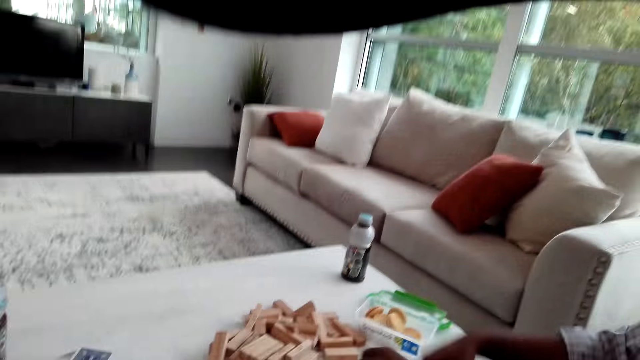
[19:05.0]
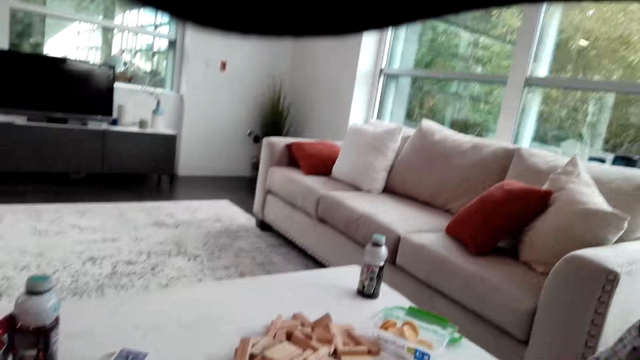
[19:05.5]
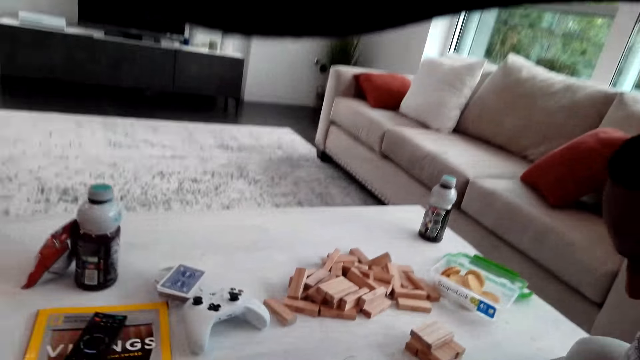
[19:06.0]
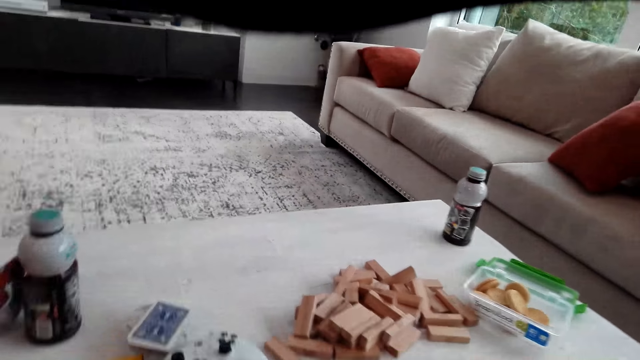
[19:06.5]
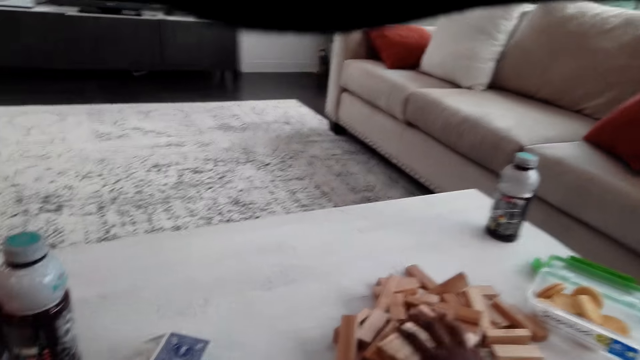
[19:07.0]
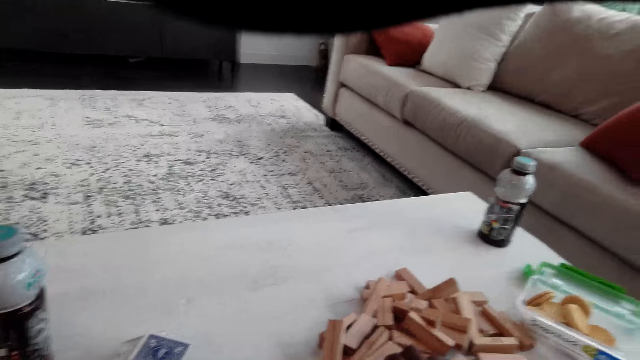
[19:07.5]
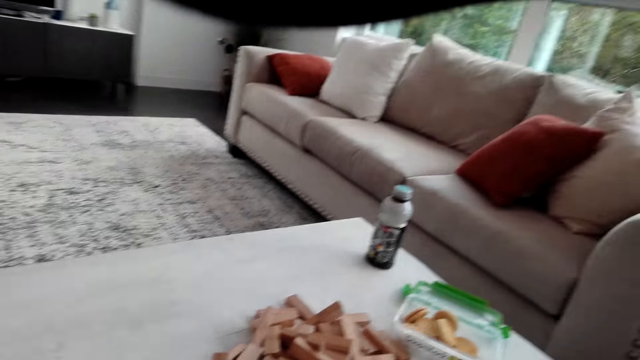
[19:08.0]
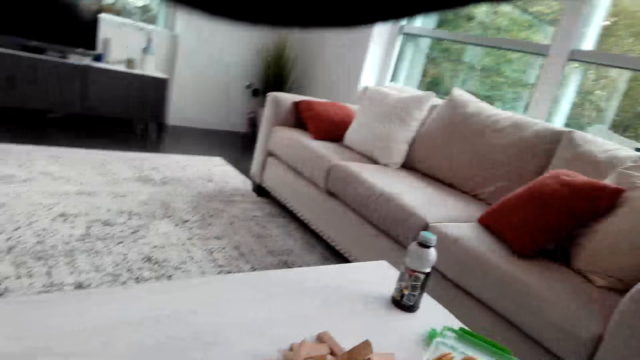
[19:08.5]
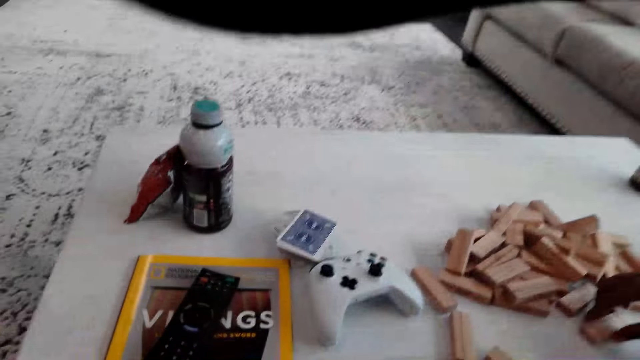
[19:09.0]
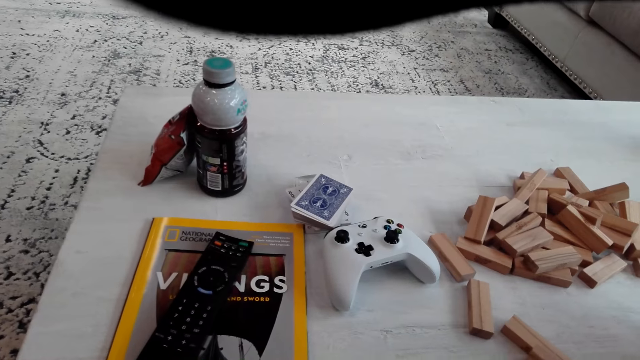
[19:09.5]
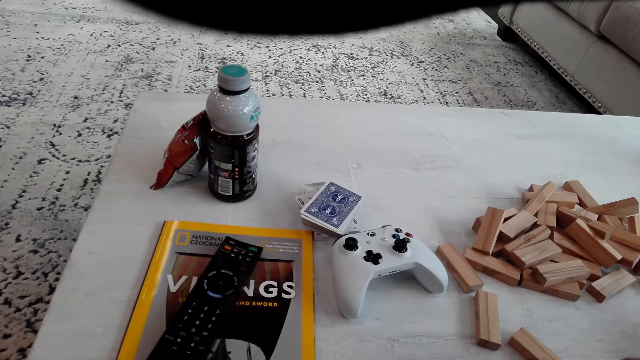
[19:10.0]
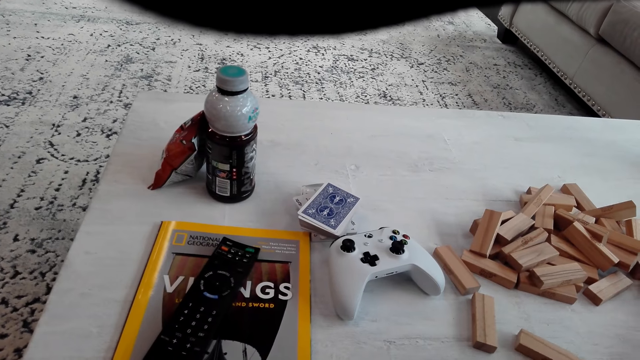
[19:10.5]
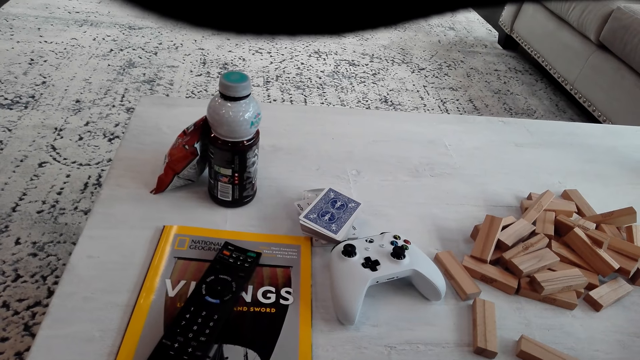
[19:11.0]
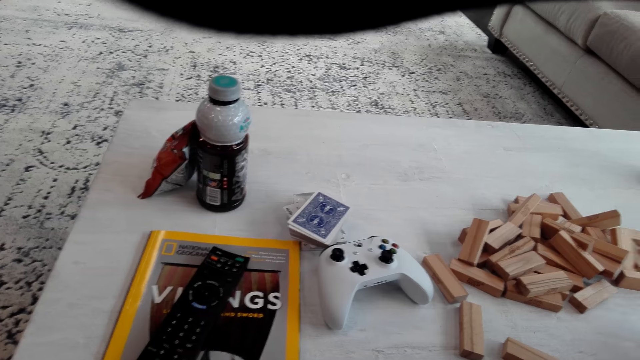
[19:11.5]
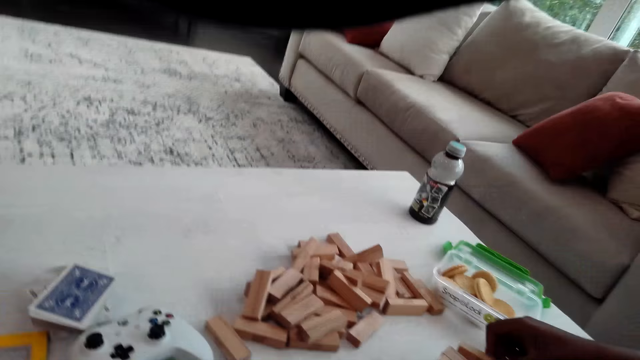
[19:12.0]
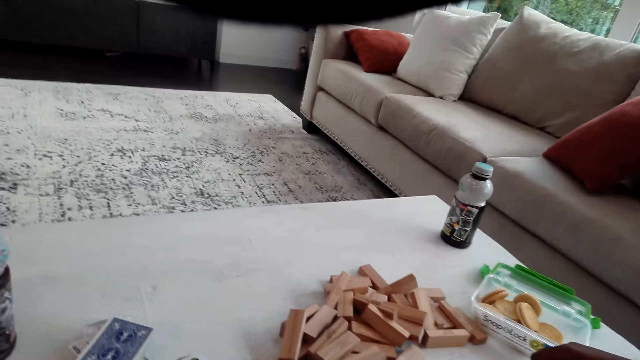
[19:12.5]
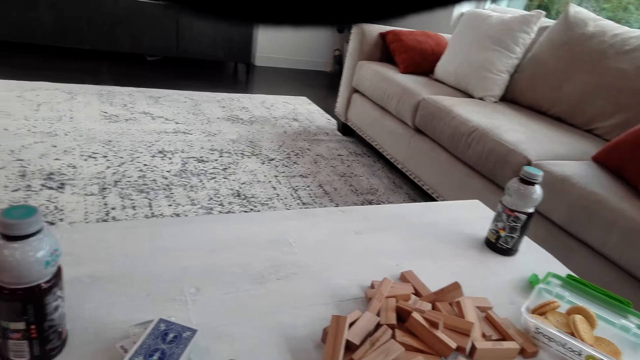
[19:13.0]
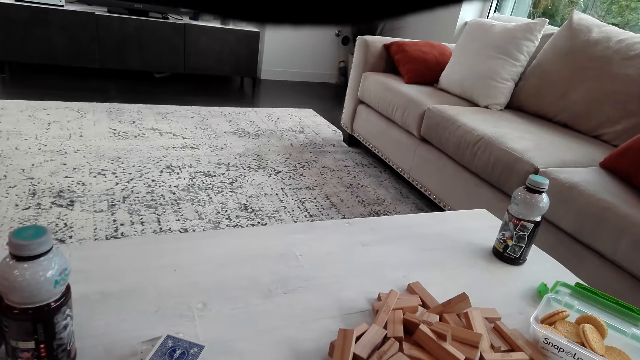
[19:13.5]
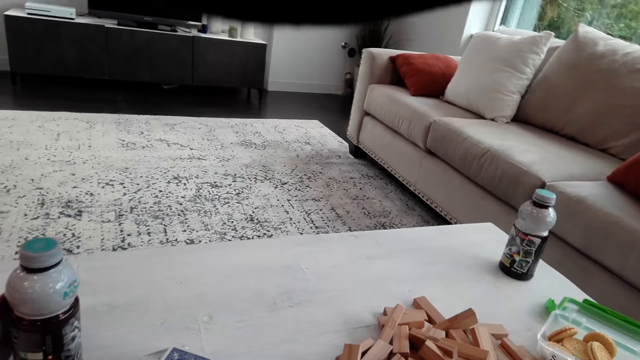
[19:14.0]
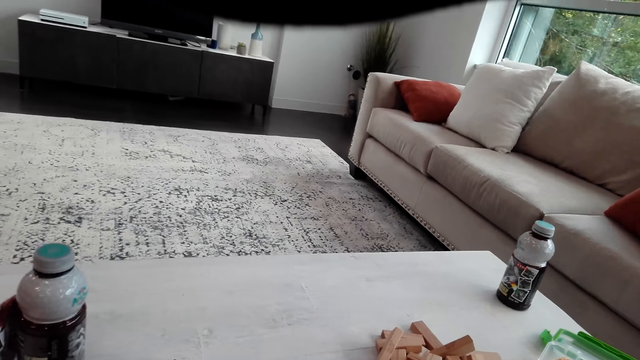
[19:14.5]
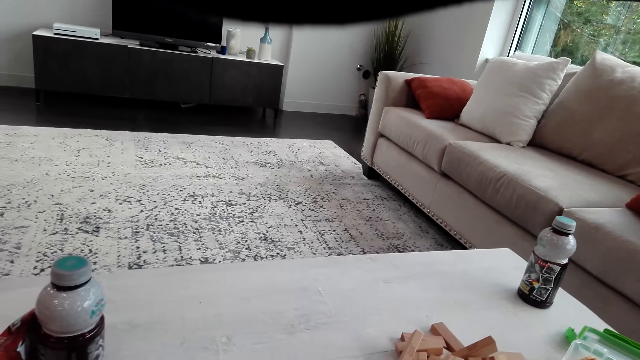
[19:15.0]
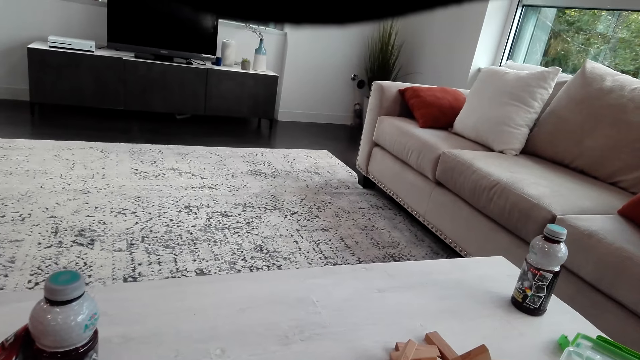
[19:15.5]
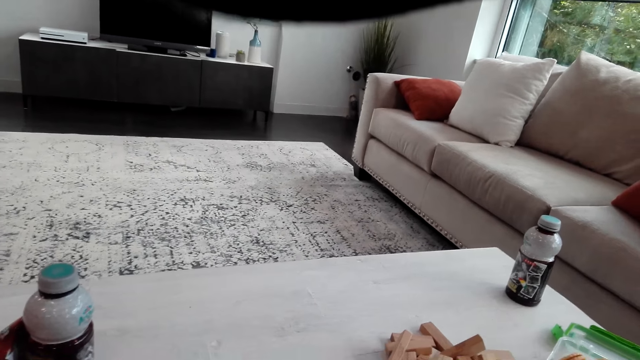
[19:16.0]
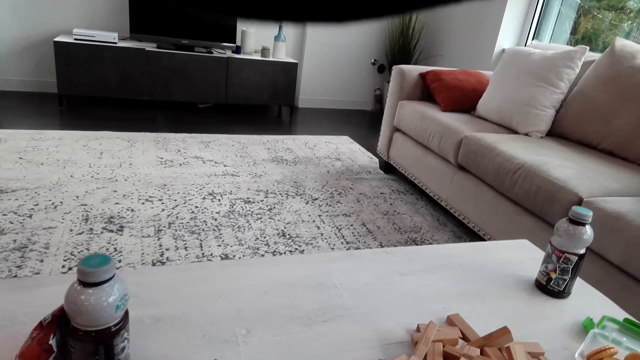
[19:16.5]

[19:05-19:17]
The camera wearer looks around the table.

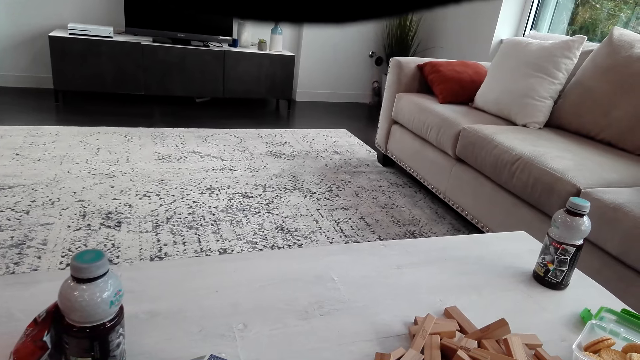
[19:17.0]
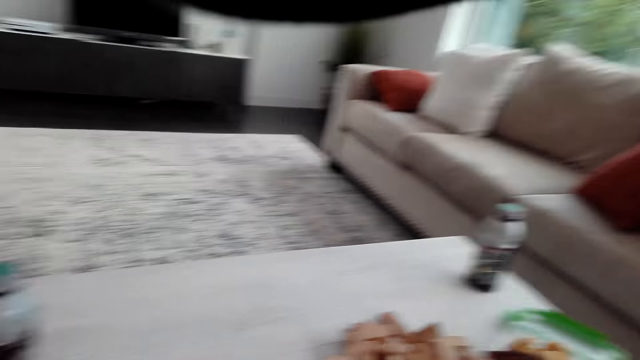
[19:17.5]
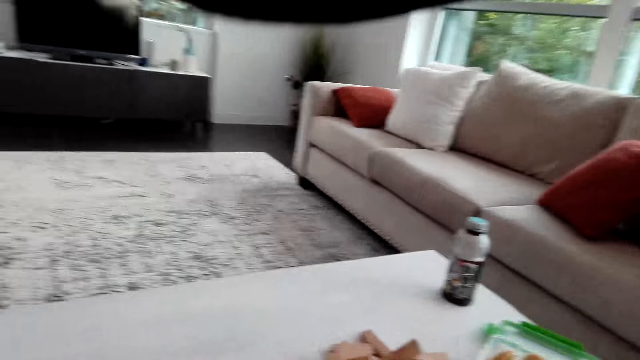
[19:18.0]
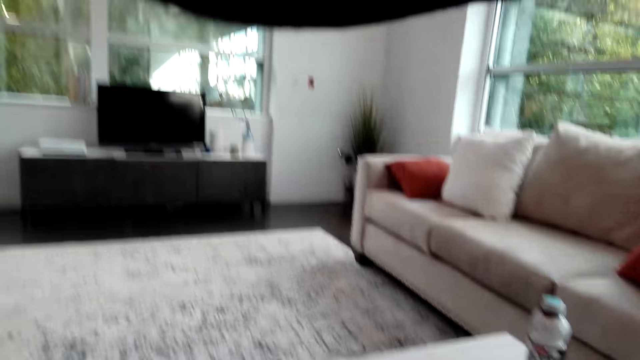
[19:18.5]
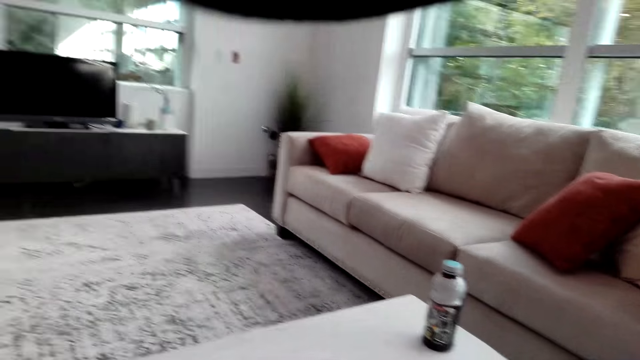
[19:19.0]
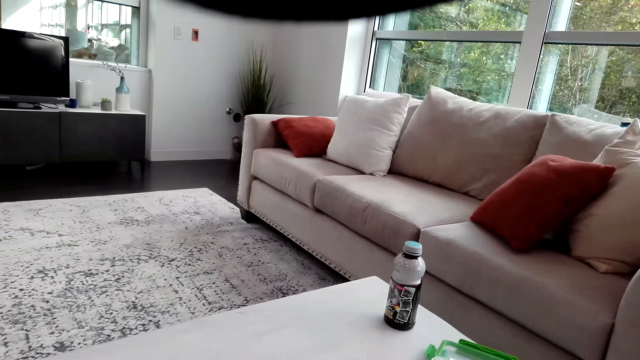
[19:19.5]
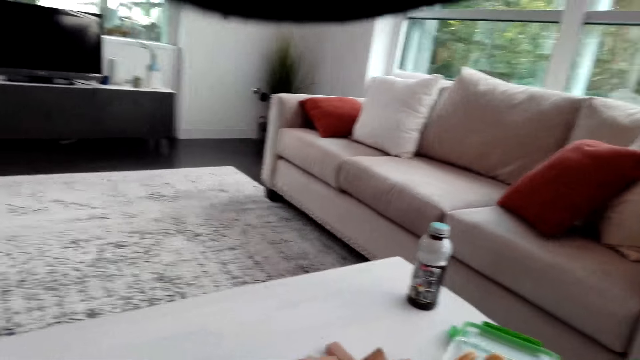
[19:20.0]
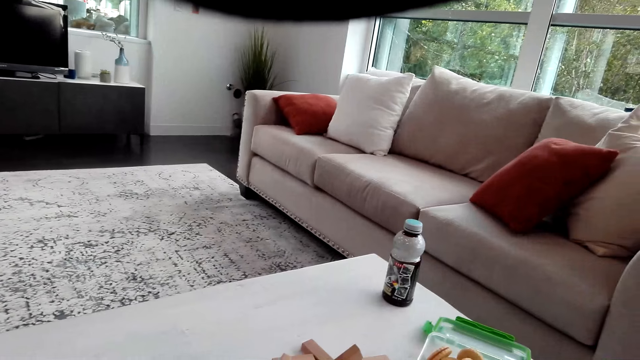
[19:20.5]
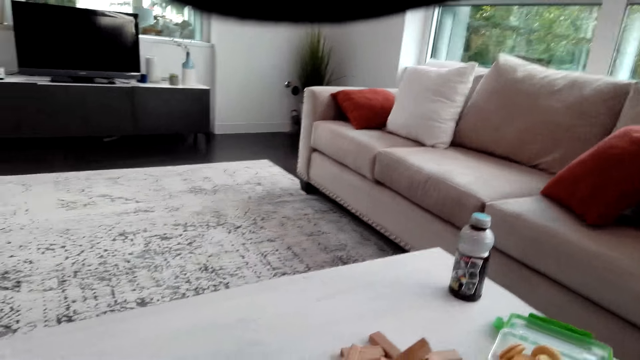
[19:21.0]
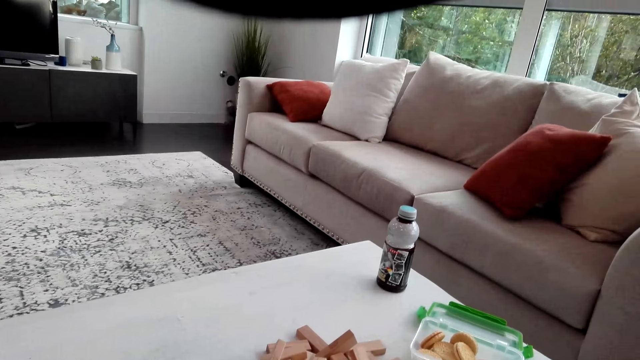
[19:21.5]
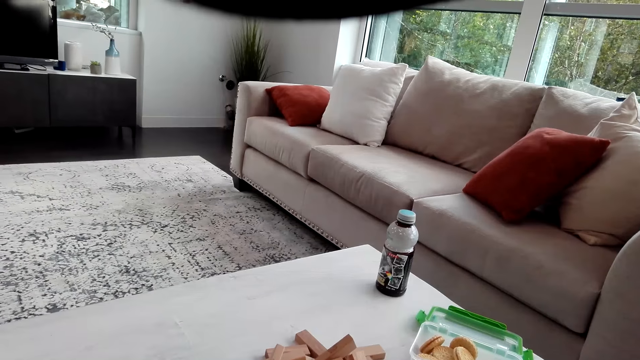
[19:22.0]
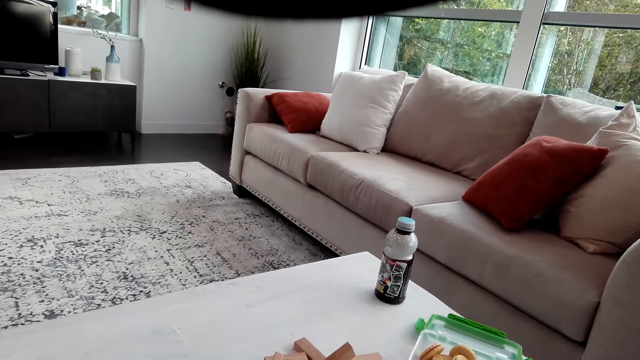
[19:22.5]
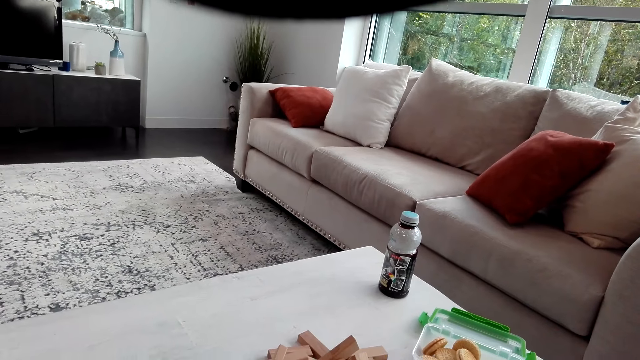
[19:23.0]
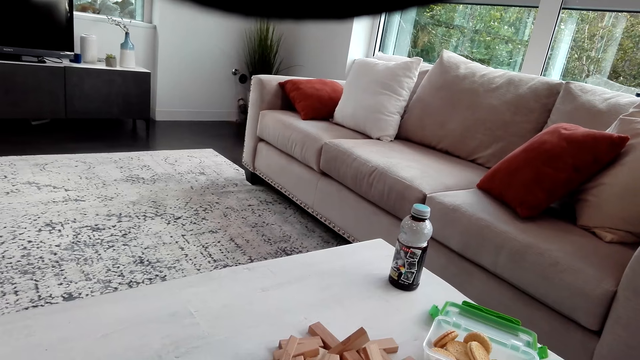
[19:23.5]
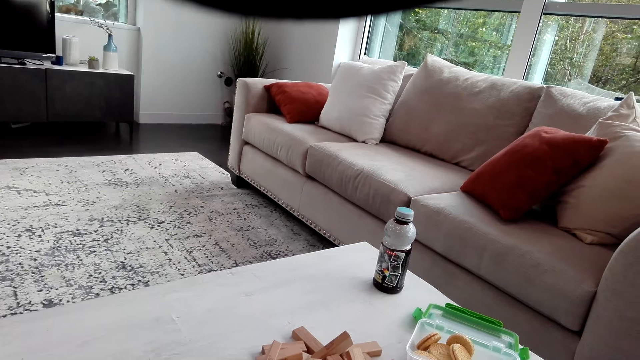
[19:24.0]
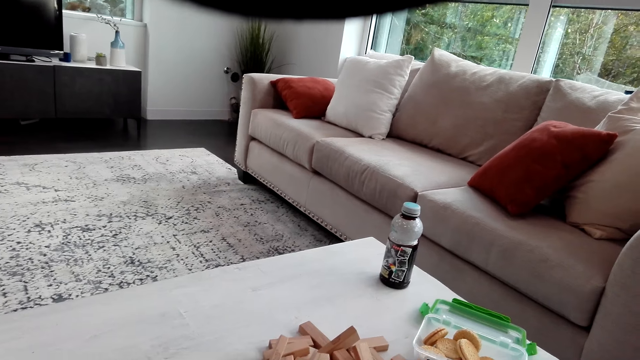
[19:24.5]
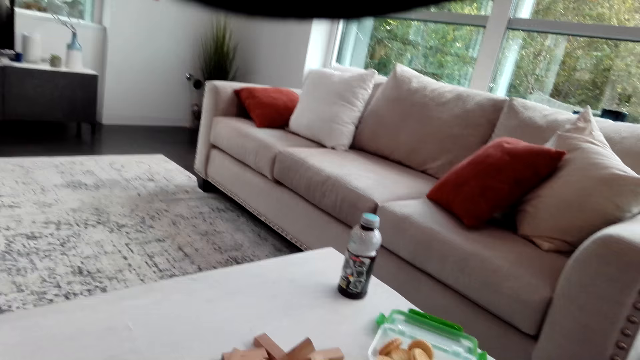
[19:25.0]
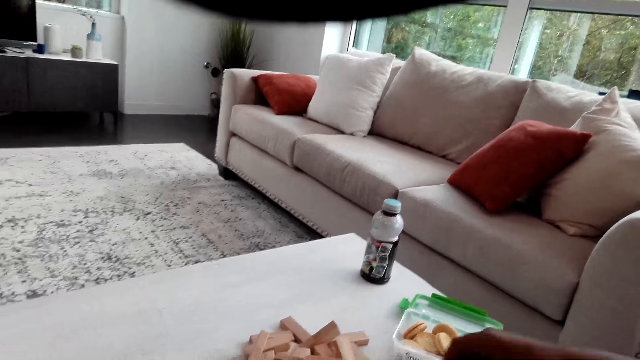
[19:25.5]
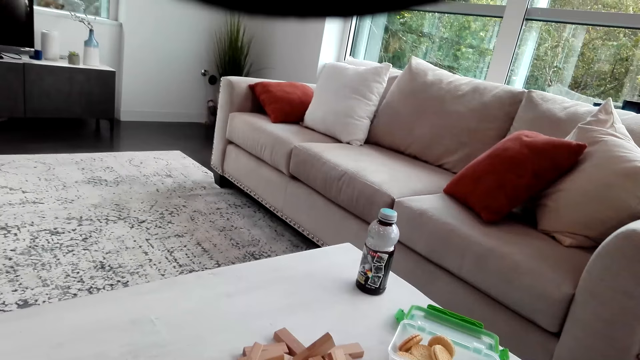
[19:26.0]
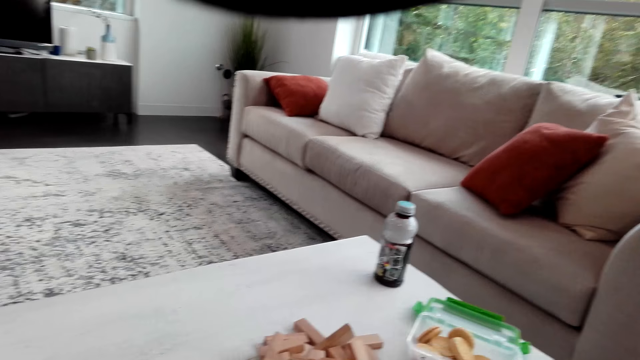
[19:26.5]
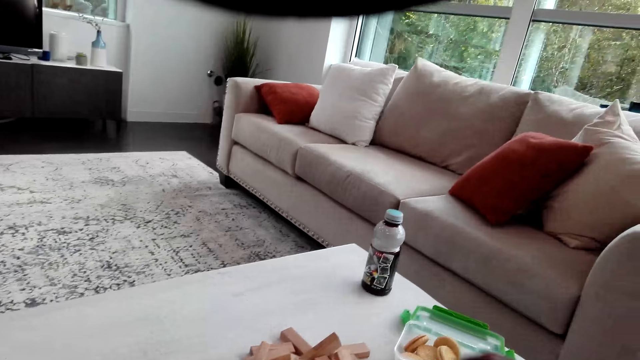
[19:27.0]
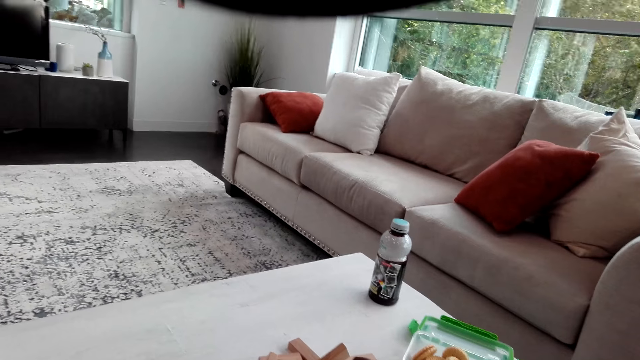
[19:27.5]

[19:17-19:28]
The camera wearer looks around the house.
